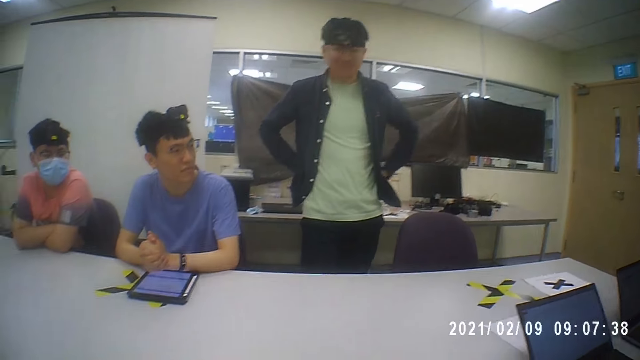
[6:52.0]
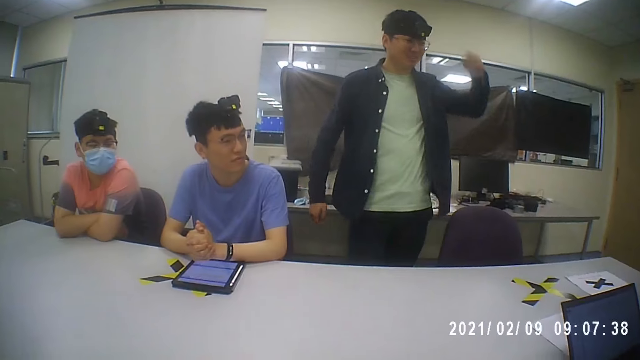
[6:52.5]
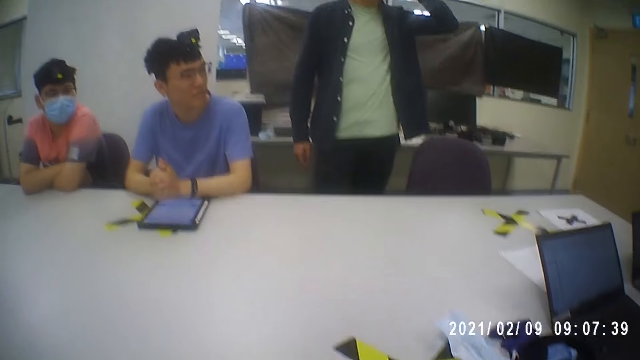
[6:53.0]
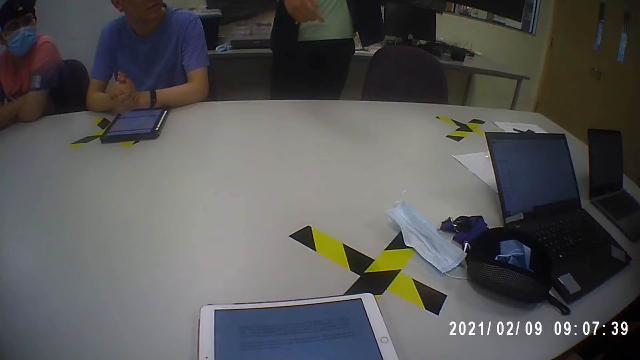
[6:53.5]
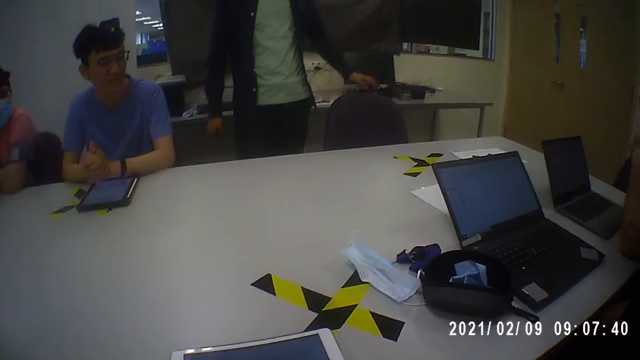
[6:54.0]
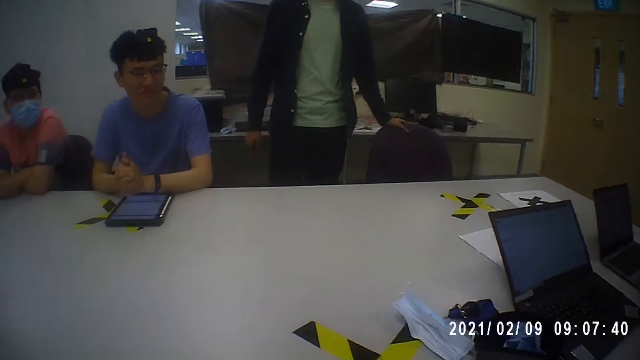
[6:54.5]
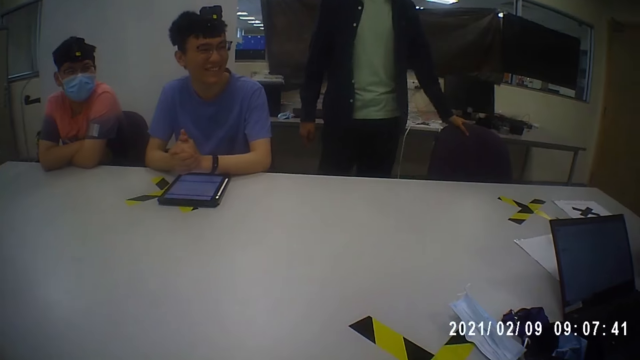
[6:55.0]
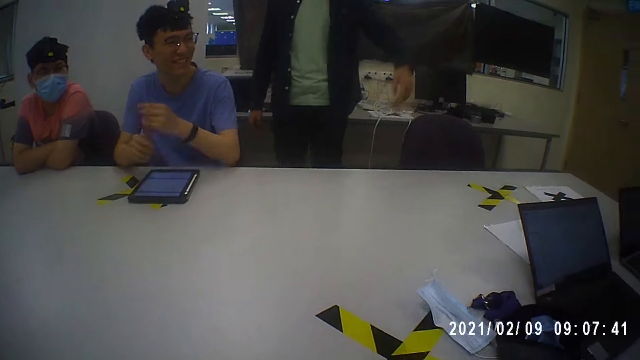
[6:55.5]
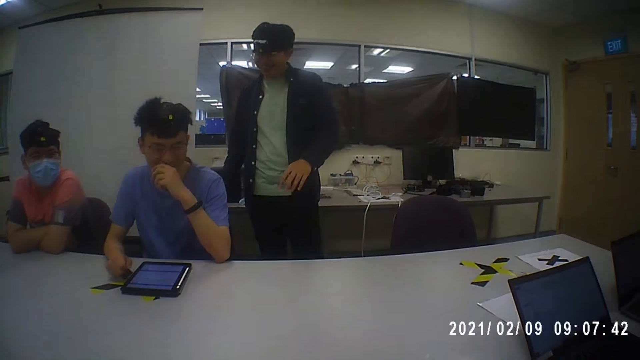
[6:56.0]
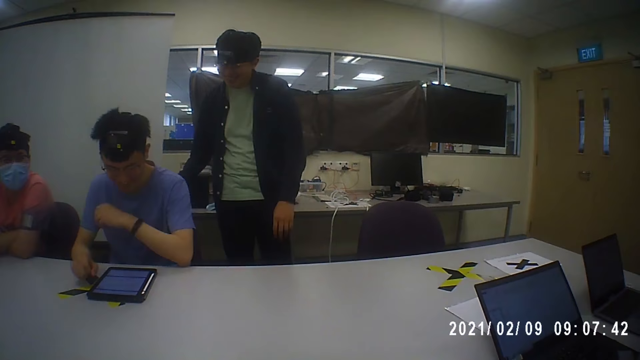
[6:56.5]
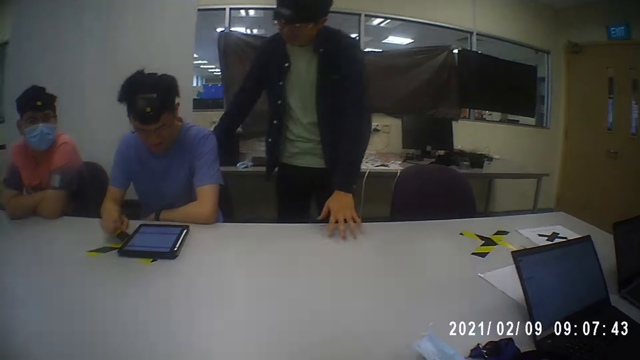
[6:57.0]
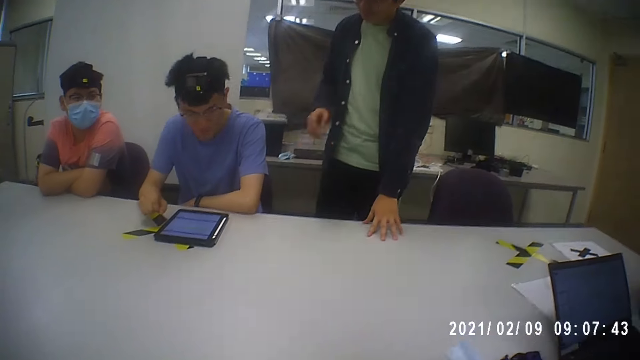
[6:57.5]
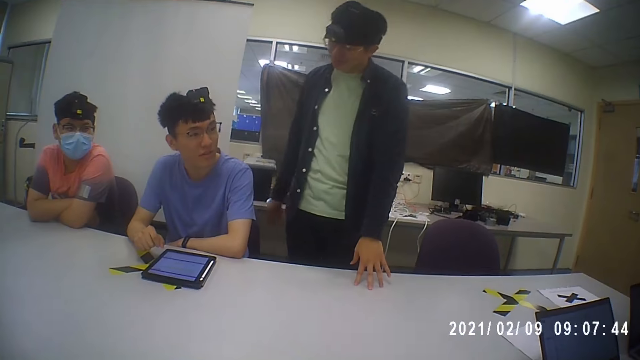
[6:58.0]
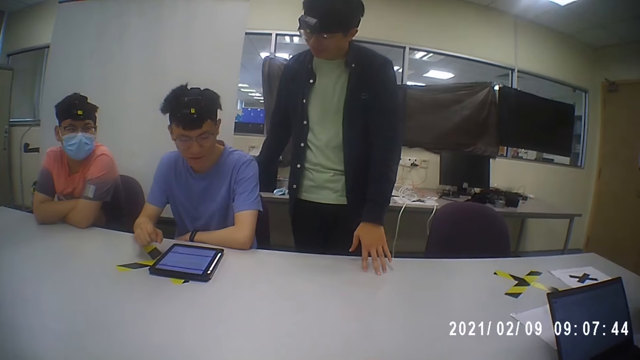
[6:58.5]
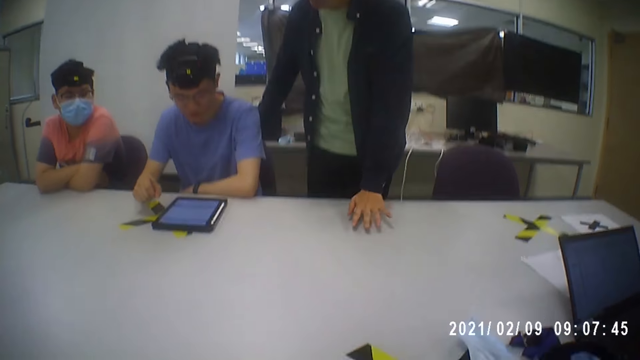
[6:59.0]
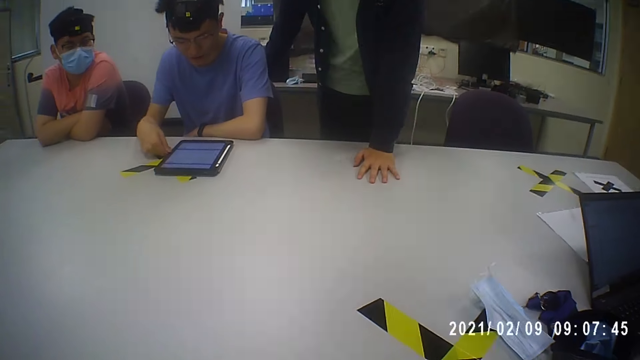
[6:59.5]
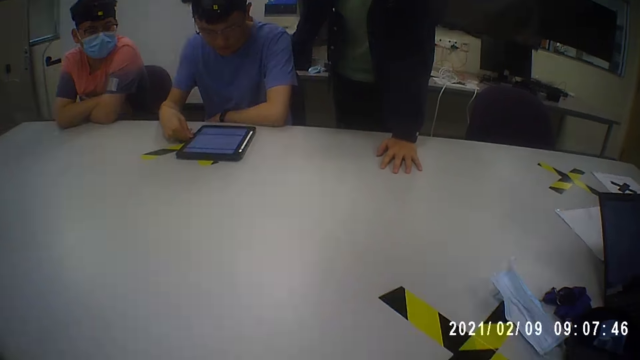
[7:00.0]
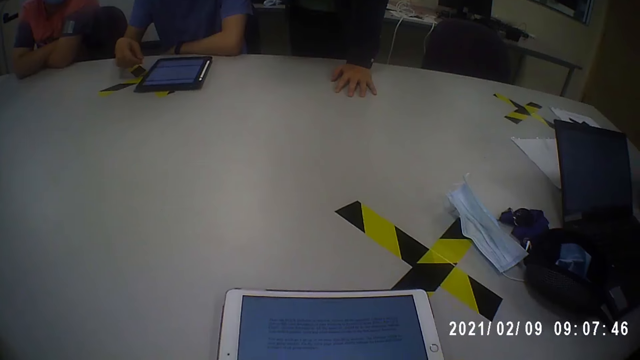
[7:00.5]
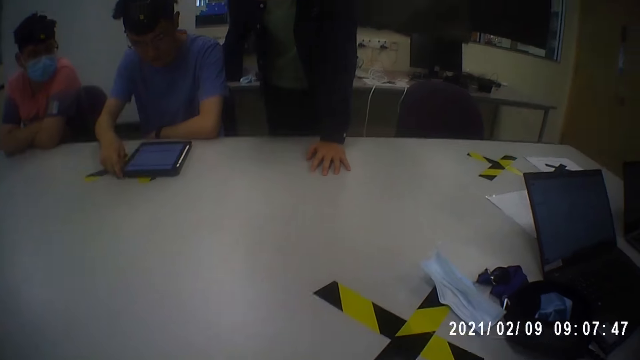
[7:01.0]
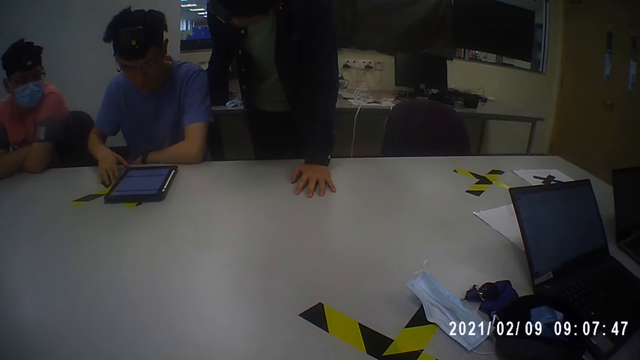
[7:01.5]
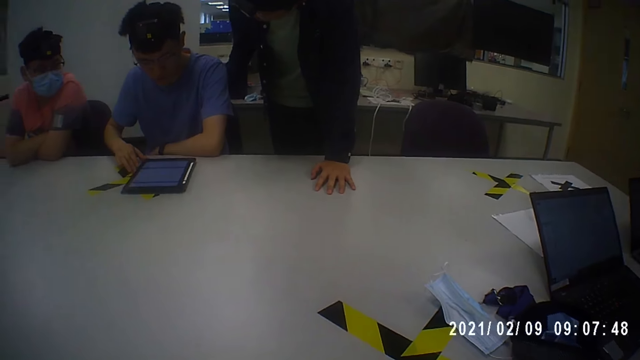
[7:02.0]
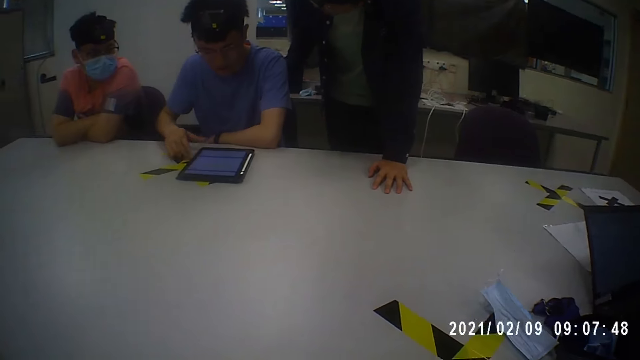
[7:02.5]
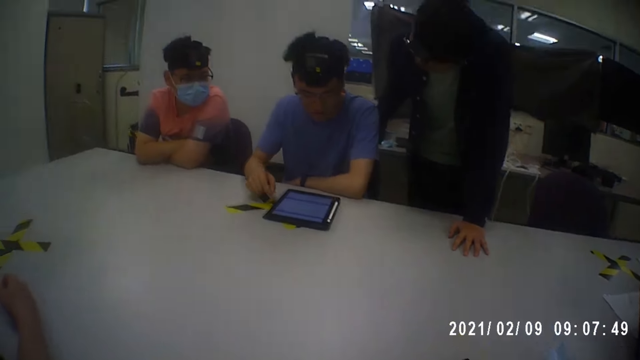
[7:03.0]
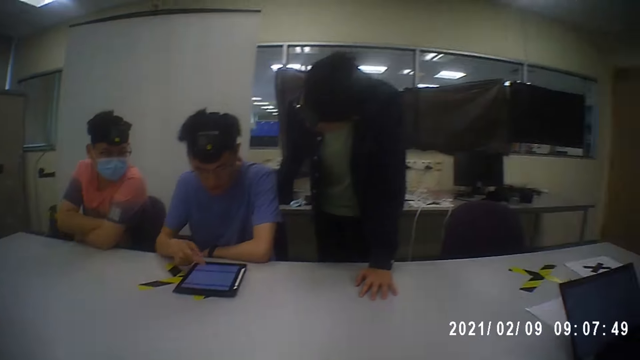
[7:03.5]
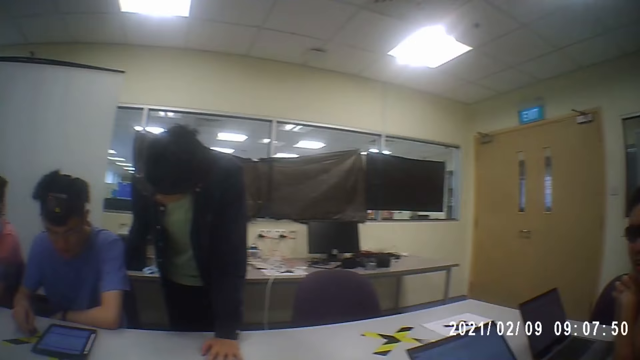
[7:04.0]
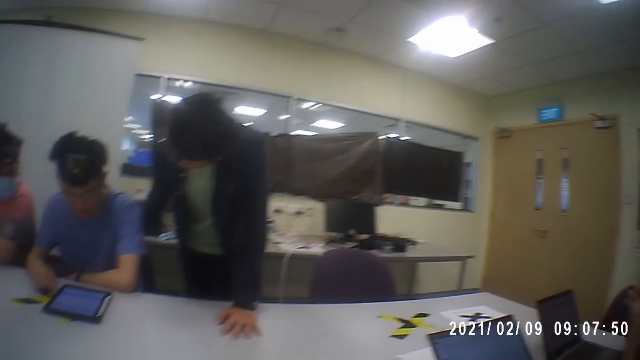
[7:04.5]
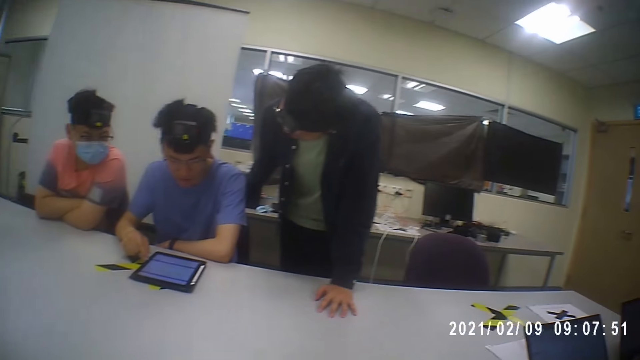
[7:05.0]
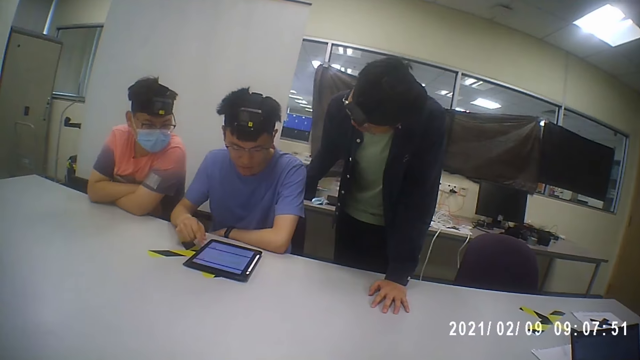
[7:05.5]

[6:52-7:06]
A man touches the nose. The man moves the hand on the table. Another man bends against the study table. The camera wearer looks around the room. Another man operates a tablet. The first man talks to another man.

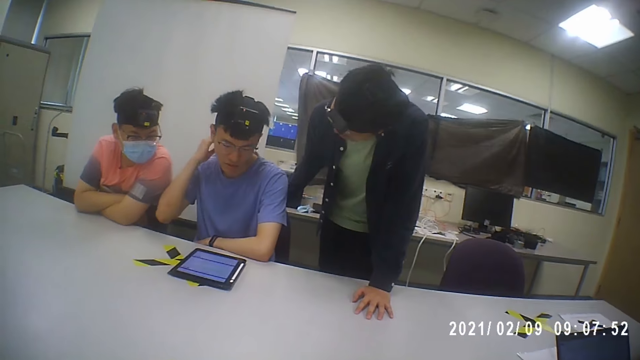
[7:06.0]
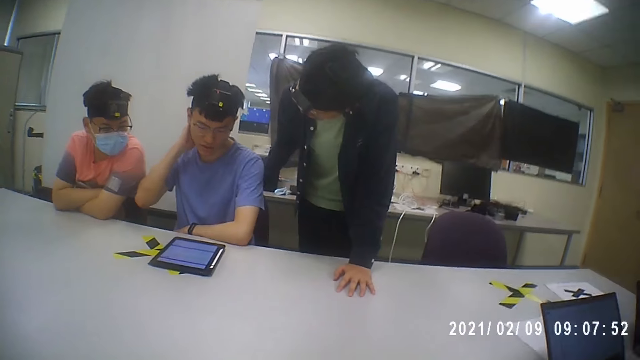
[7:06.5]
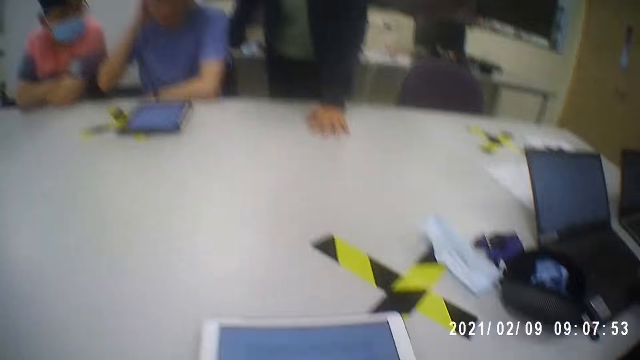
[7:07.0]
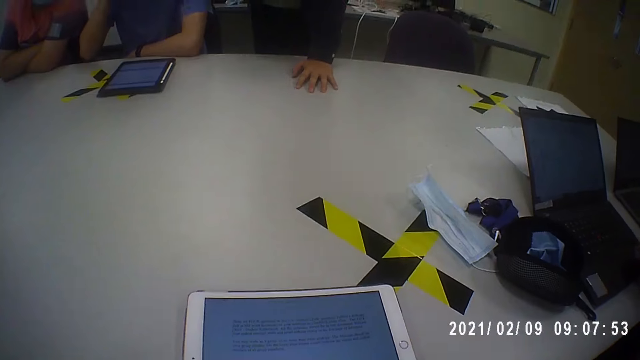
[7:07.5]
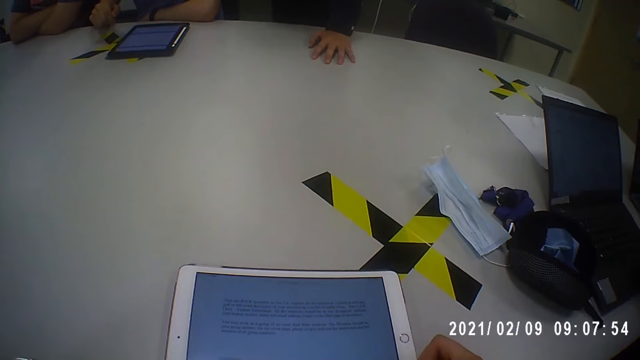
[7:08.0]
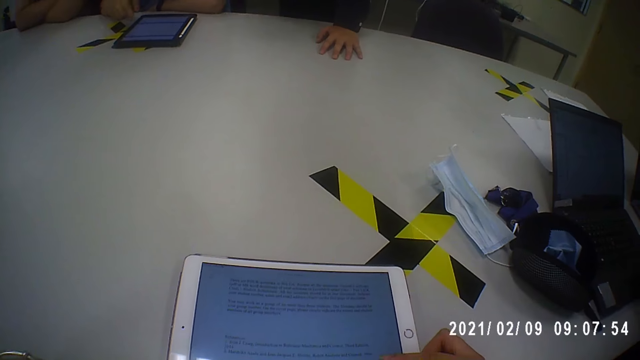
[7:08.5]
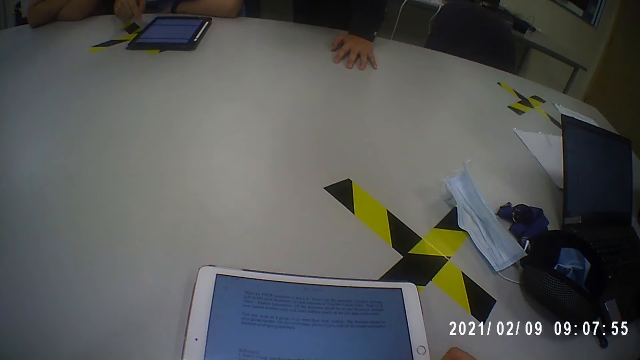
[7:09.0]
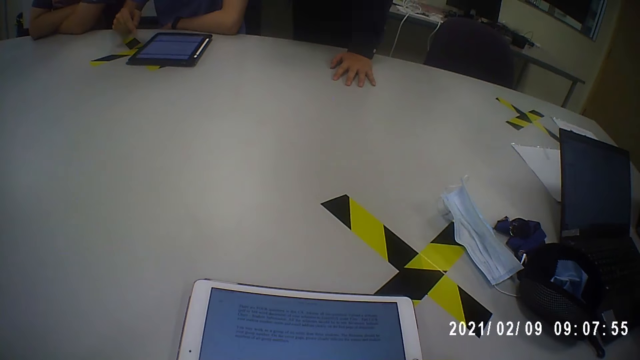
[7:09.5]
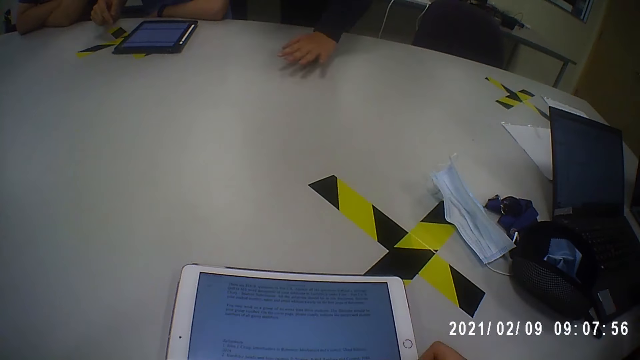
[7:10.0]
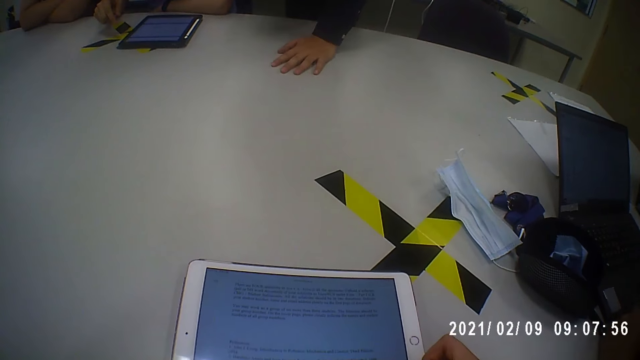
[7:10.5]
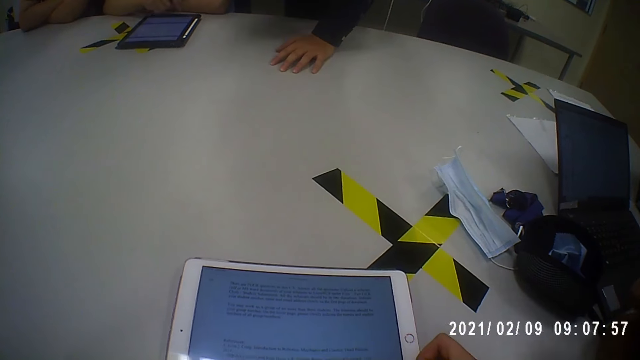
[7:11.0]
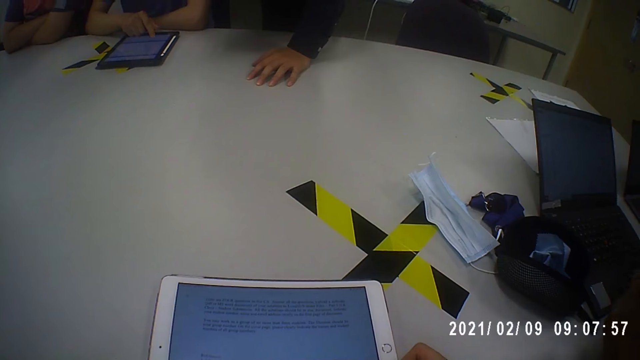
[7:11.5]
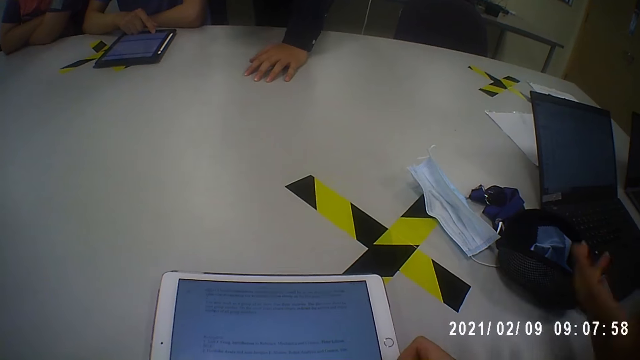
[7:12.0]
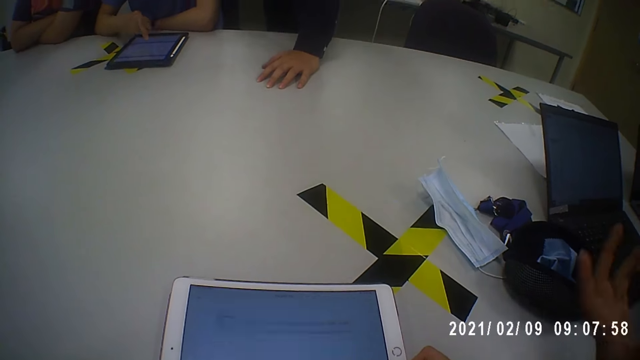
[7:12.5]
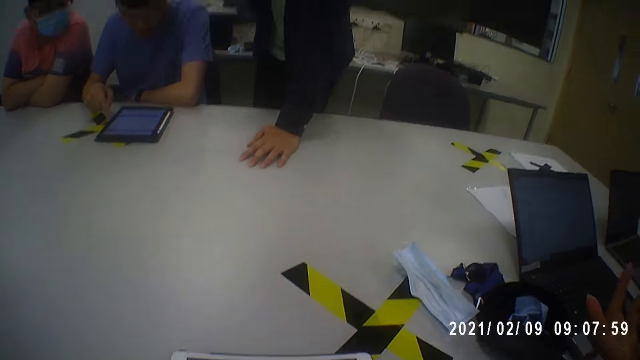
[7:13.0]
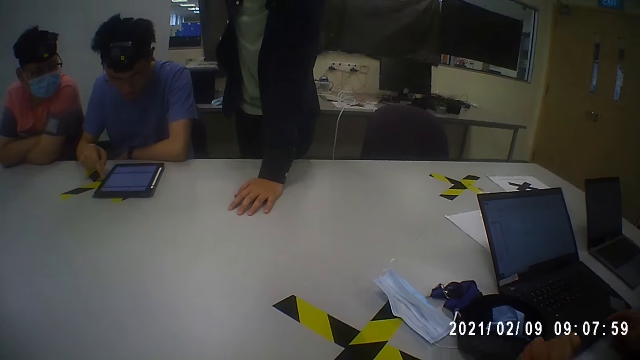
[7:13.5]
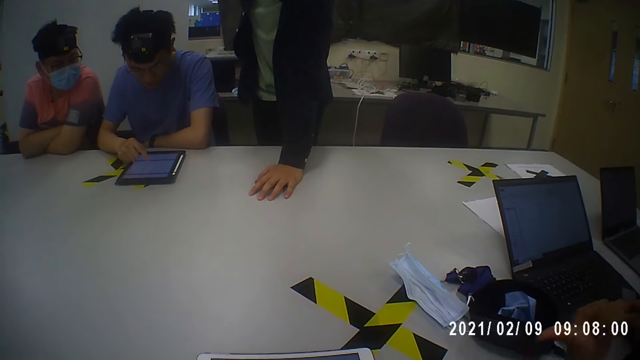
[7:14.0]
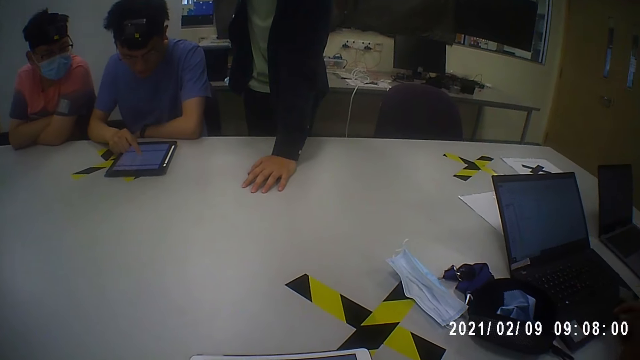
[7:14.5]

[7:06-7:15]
A man touches the head. The camera wearer operates the tablet. Another man moves the hand on the table. Another man moves the hand.
